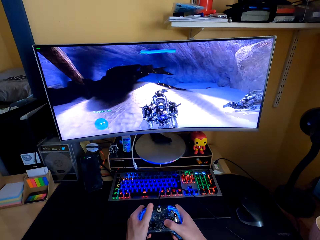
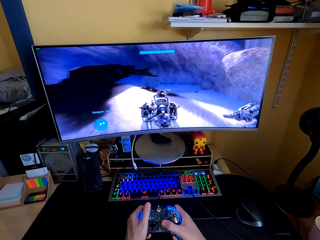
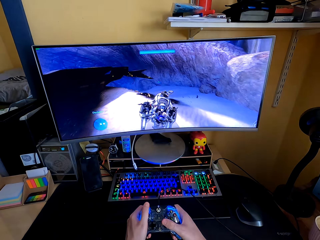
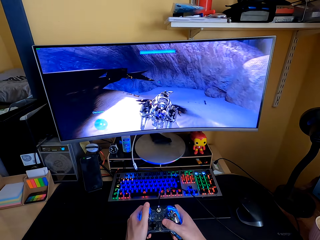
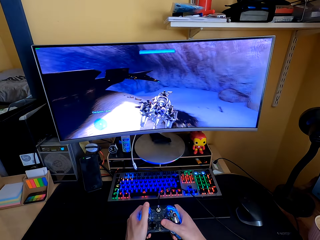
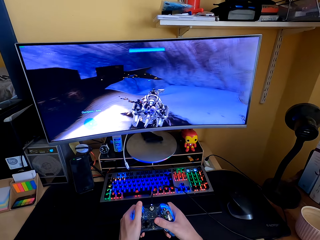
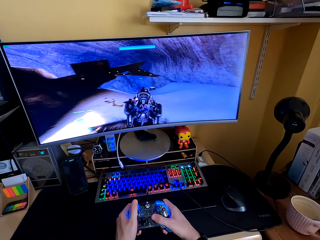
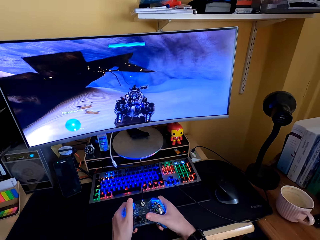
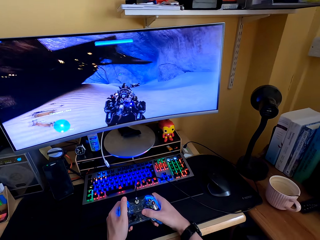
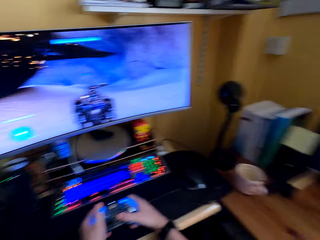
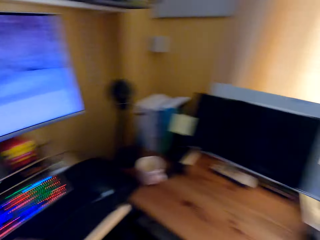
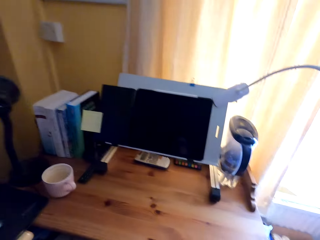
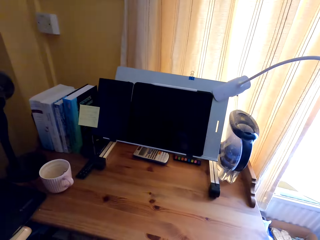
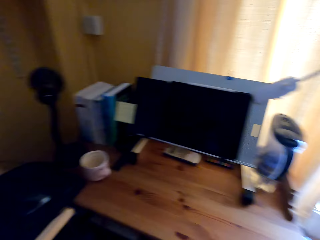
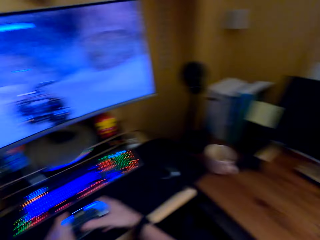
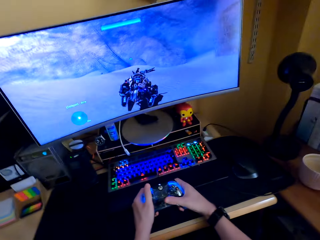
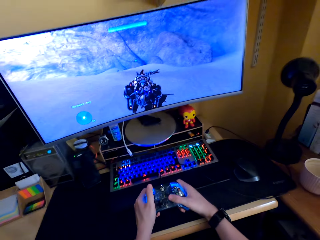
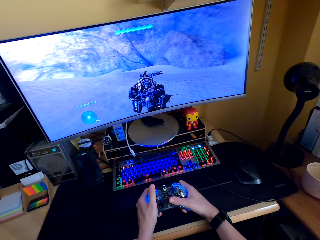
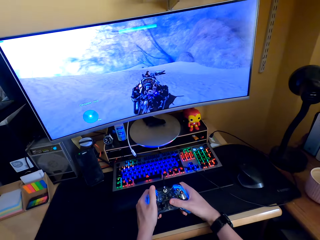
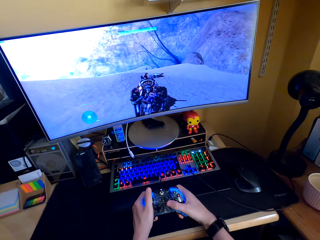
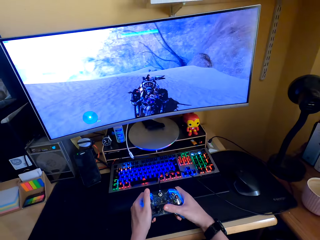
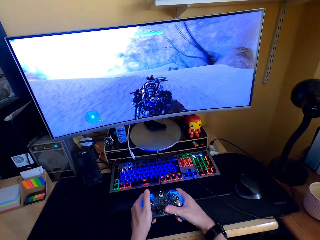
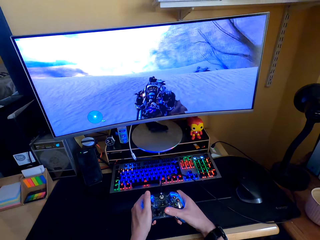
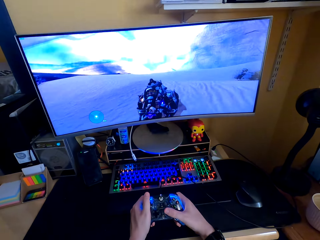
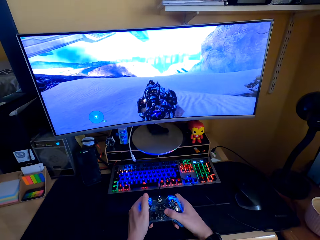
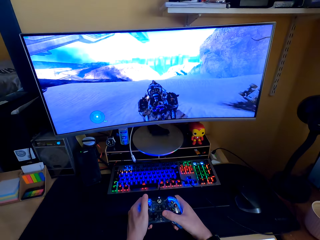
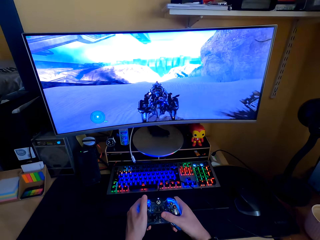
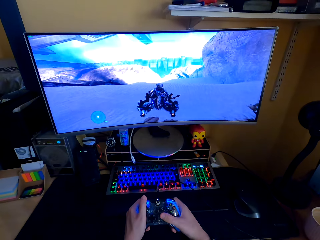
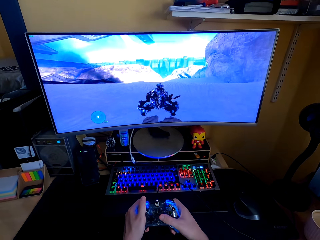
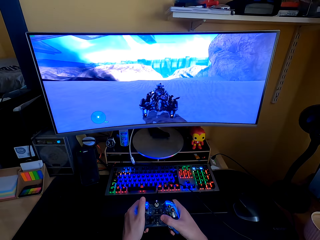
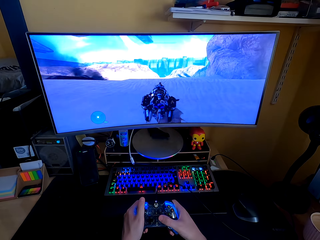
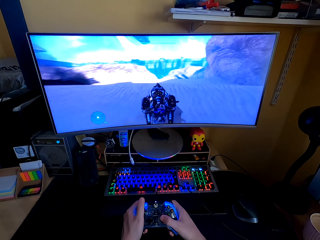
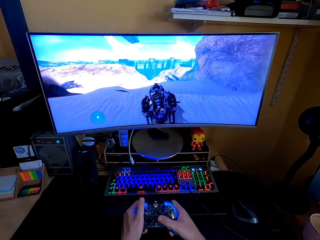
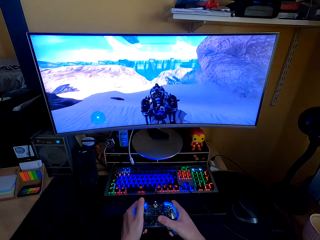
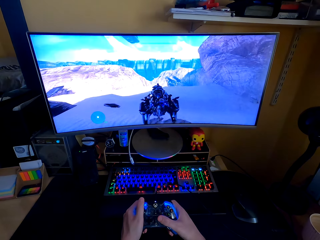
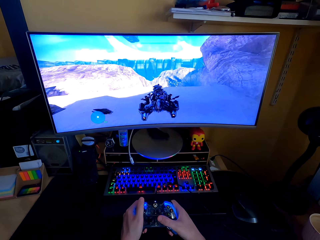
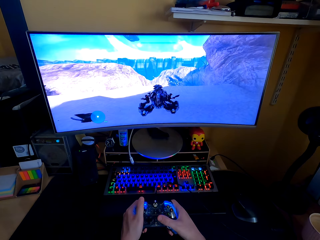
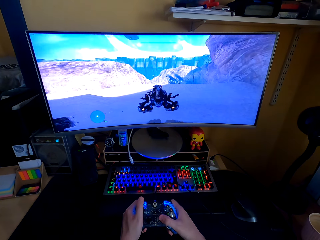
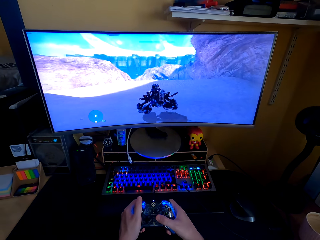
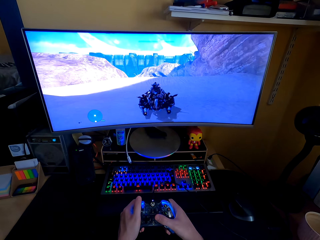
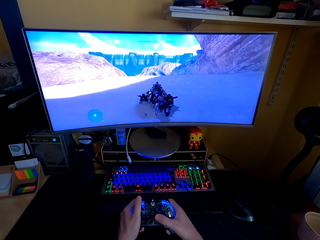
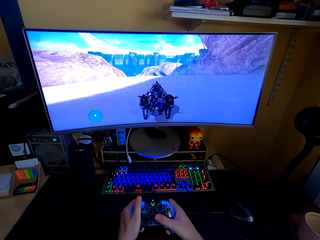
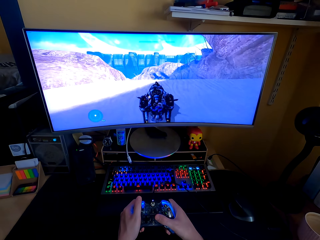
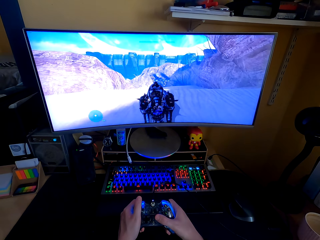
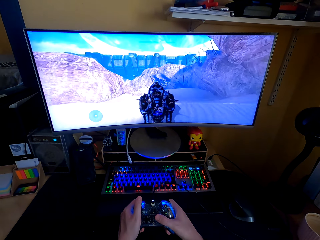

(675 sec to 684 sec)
The camera wearer looks around. They play a video game.

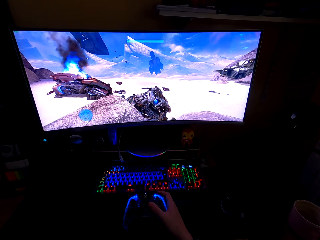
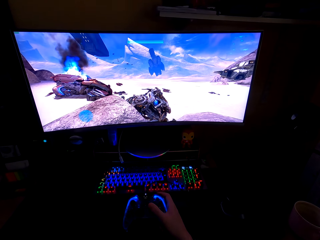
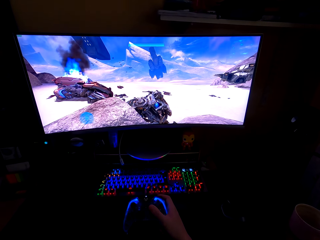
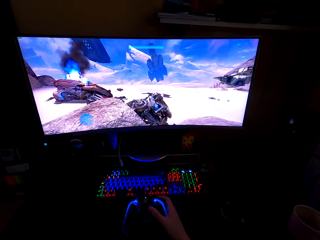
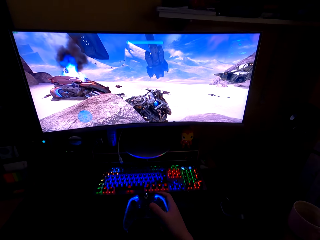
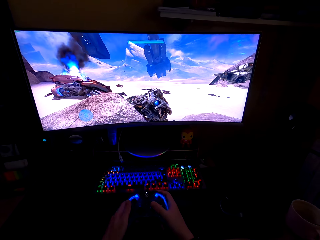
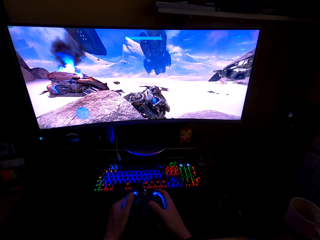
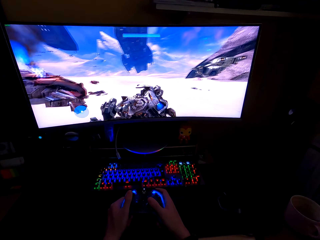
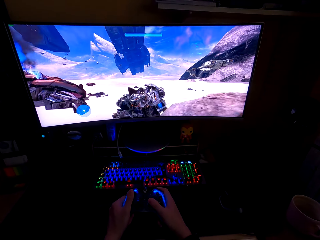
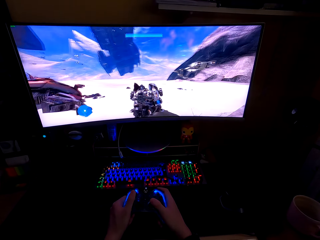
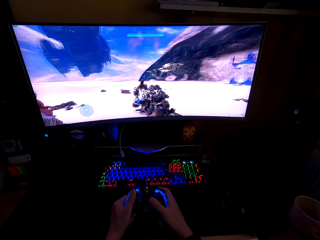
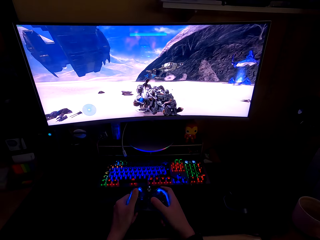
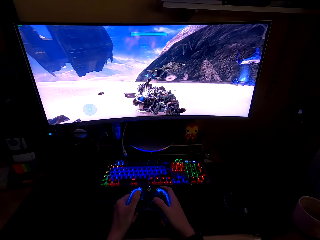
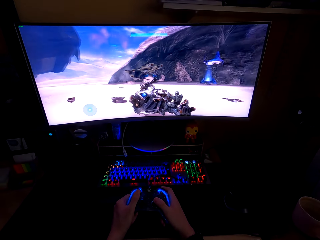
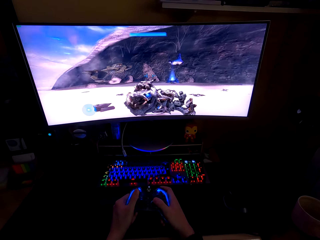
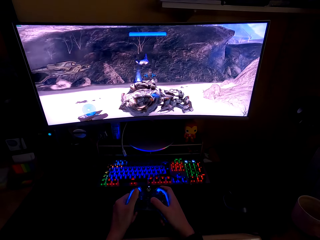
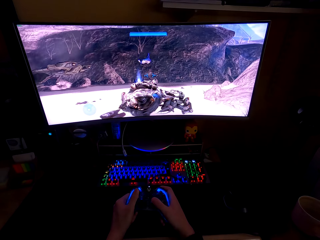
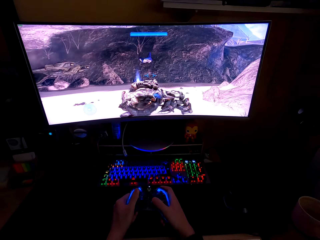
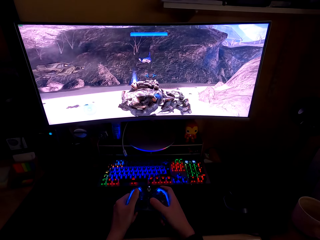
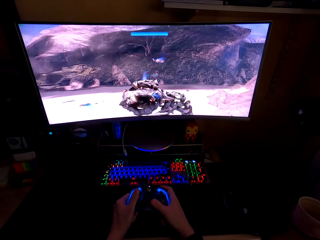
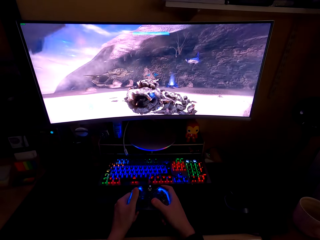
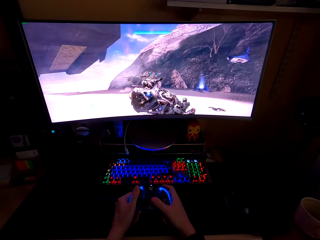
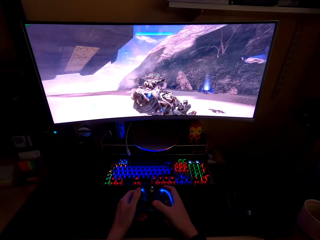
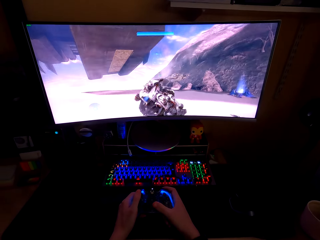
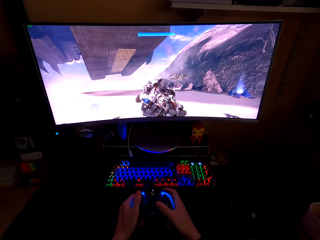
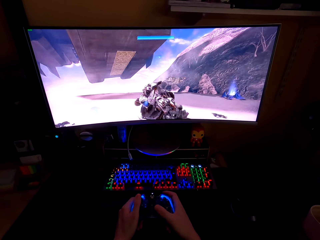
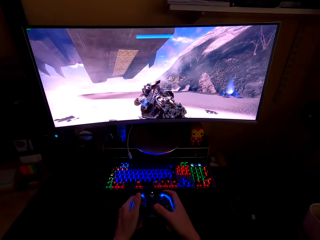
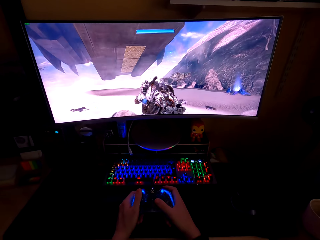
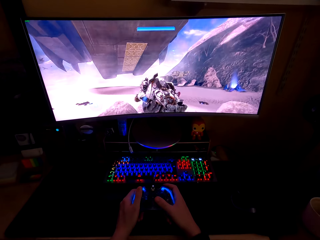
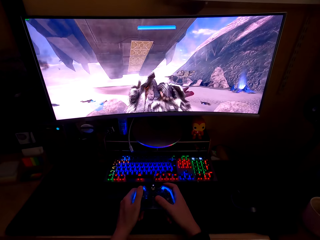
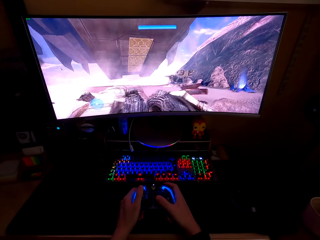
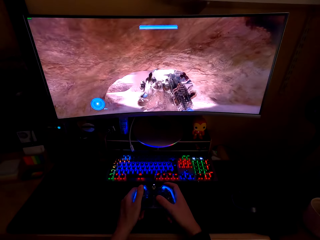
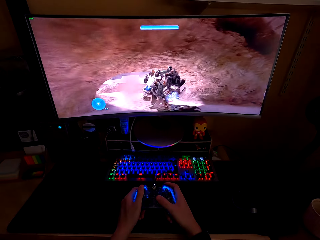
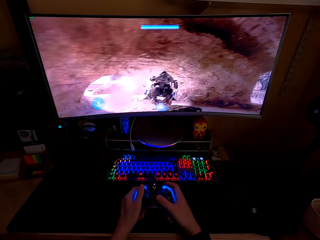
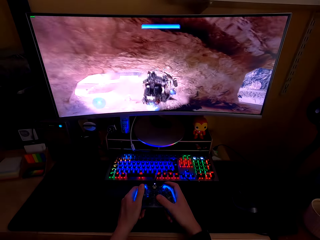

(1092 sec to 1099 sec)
The camera wearer plays a video game with both hands.
